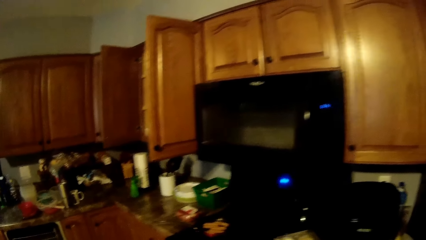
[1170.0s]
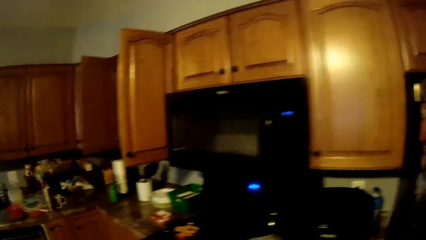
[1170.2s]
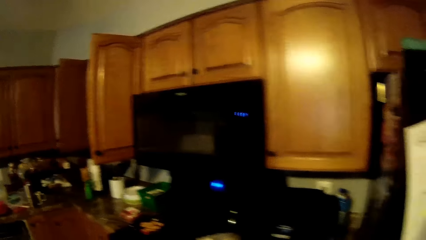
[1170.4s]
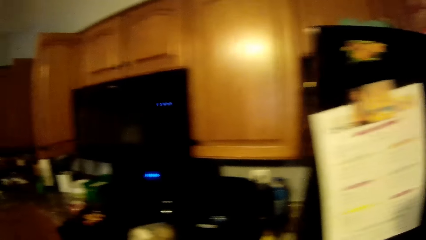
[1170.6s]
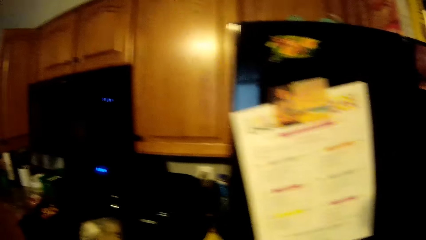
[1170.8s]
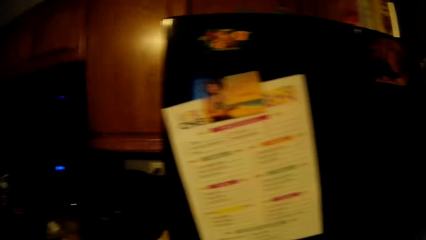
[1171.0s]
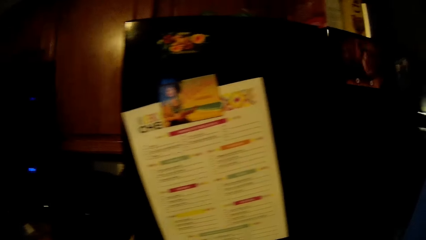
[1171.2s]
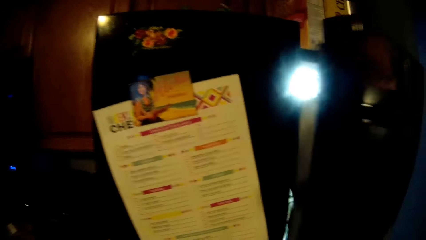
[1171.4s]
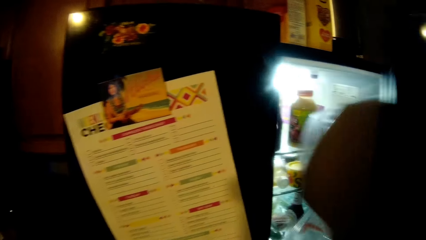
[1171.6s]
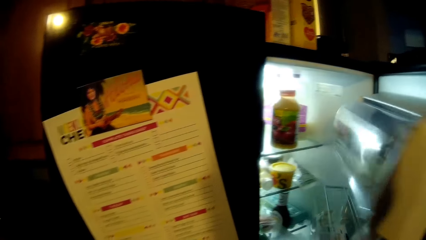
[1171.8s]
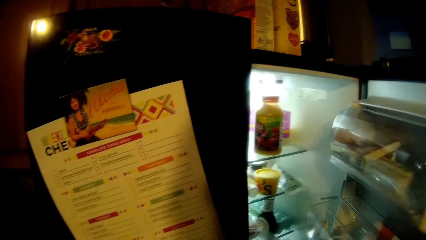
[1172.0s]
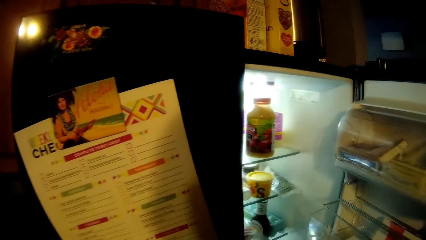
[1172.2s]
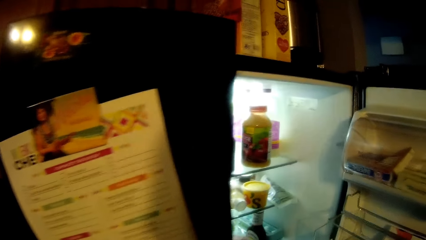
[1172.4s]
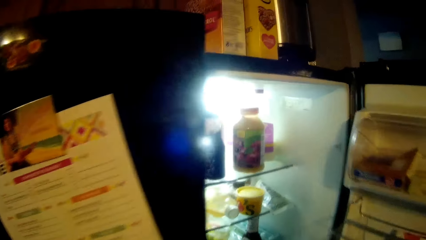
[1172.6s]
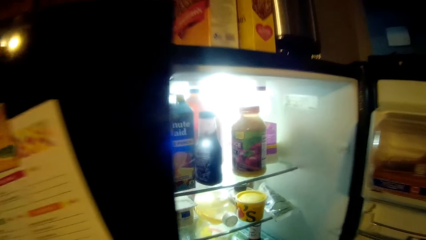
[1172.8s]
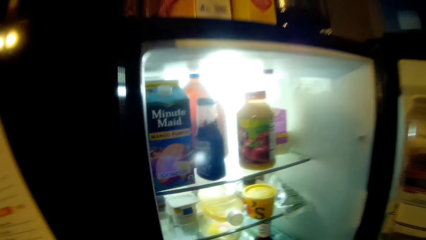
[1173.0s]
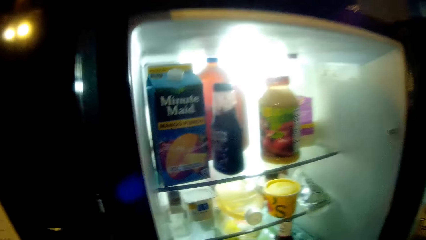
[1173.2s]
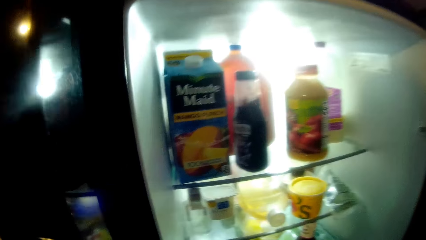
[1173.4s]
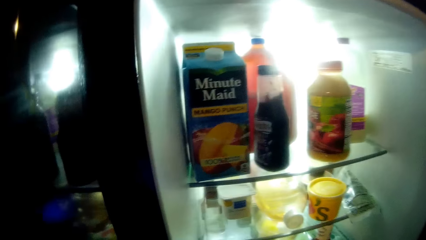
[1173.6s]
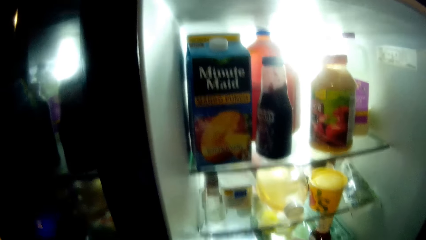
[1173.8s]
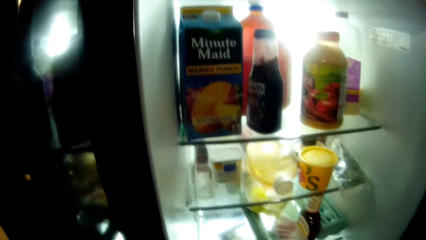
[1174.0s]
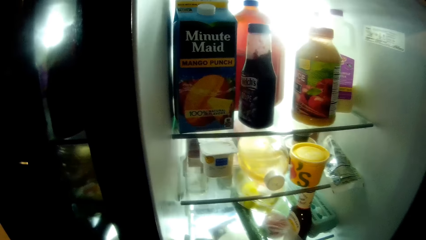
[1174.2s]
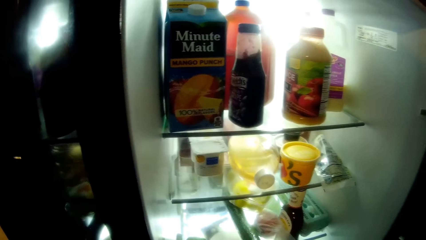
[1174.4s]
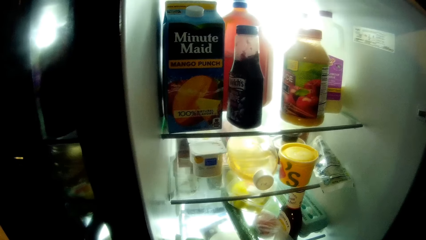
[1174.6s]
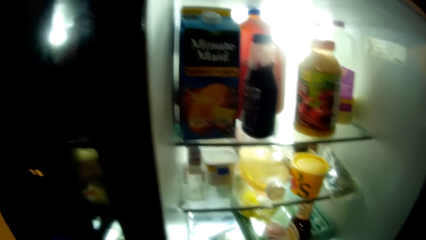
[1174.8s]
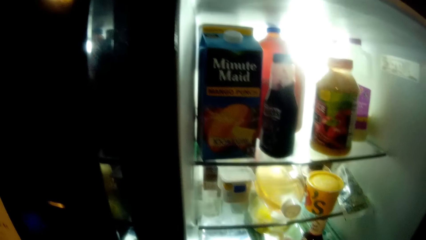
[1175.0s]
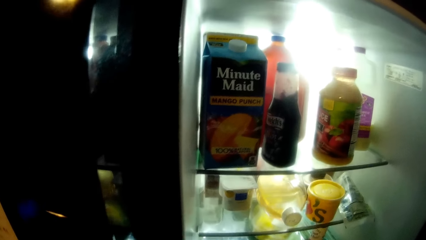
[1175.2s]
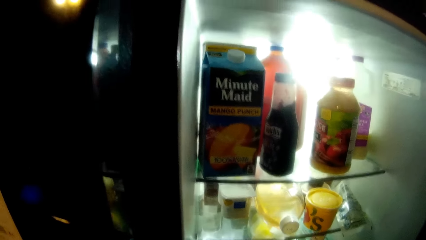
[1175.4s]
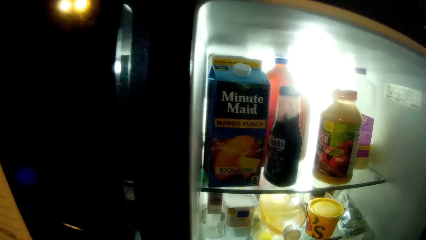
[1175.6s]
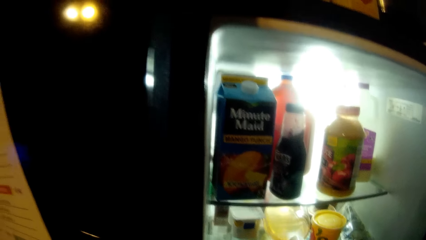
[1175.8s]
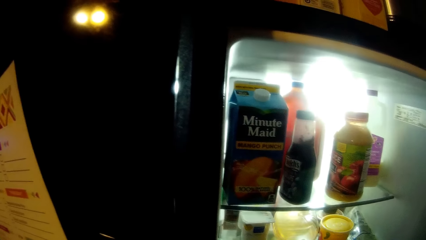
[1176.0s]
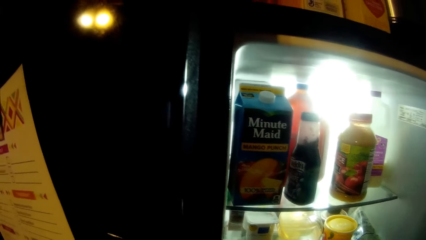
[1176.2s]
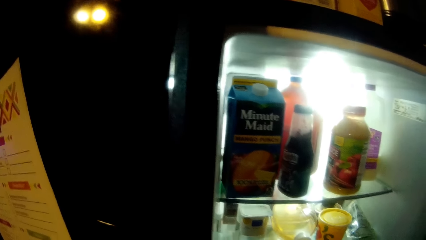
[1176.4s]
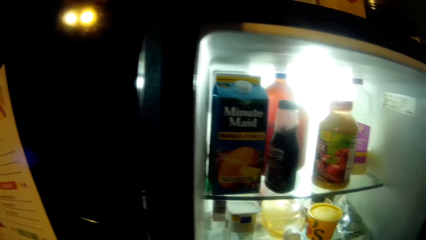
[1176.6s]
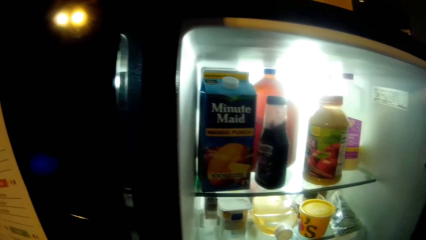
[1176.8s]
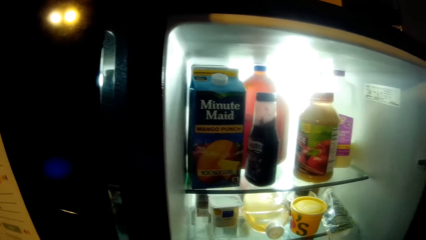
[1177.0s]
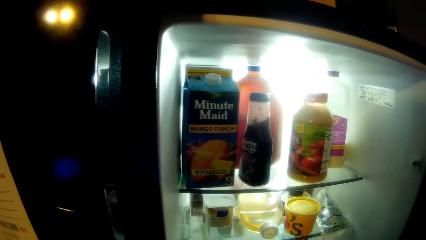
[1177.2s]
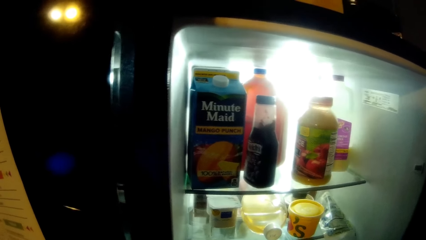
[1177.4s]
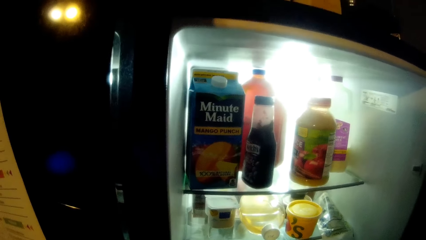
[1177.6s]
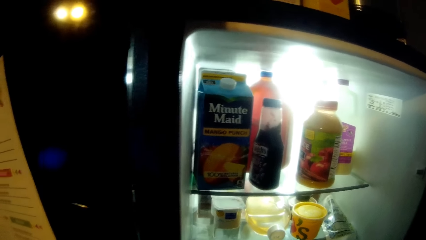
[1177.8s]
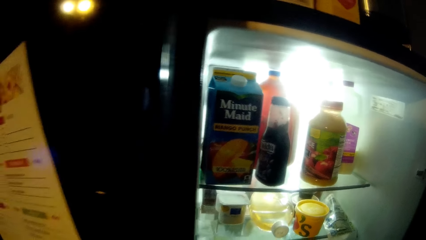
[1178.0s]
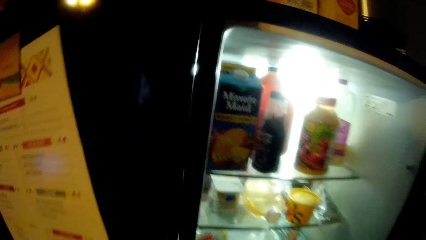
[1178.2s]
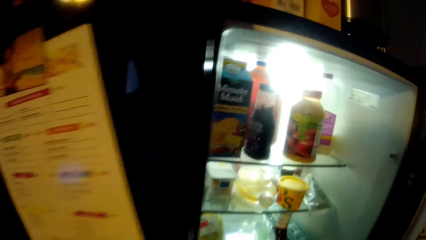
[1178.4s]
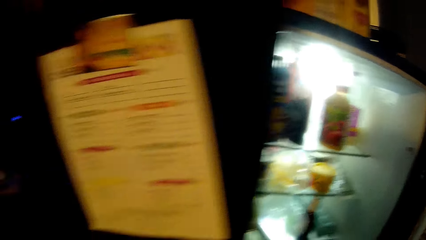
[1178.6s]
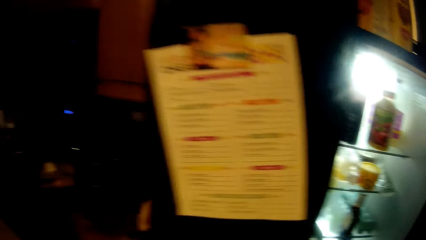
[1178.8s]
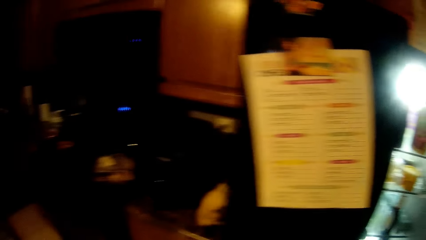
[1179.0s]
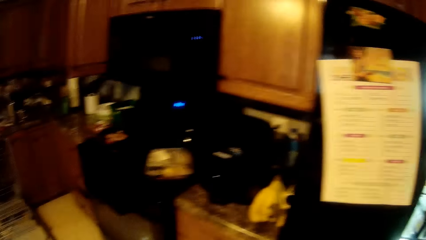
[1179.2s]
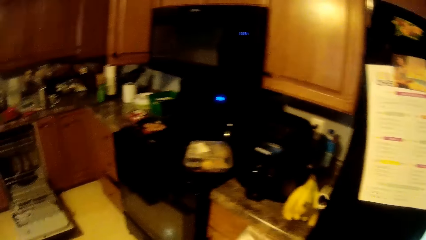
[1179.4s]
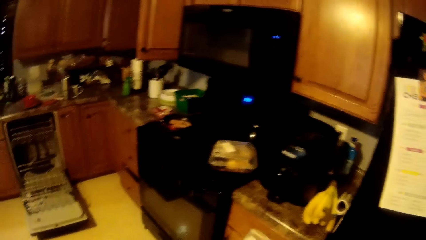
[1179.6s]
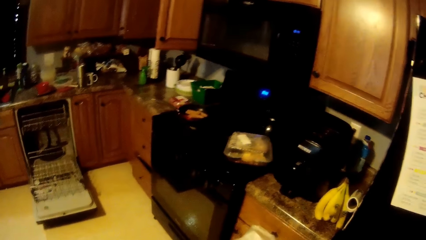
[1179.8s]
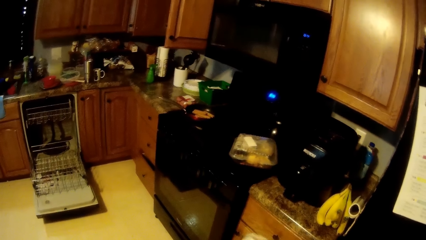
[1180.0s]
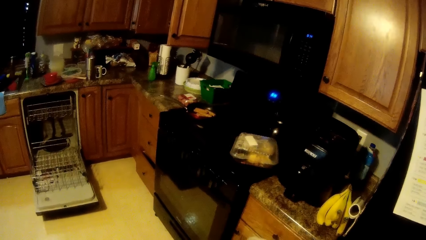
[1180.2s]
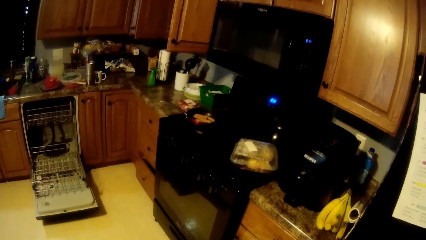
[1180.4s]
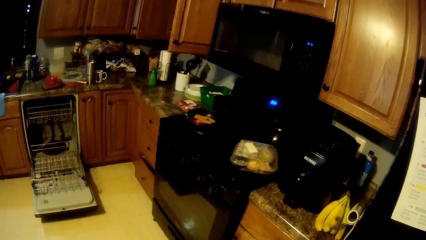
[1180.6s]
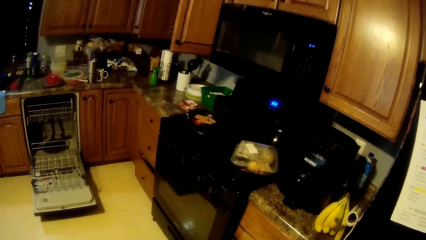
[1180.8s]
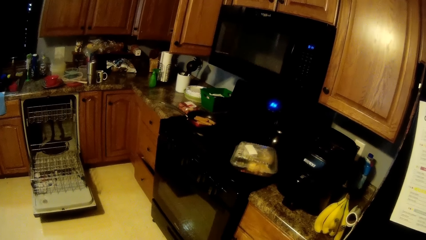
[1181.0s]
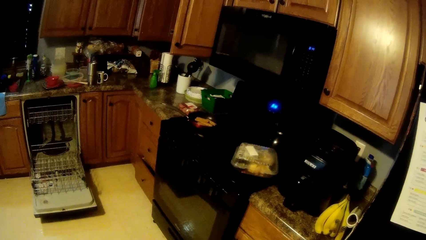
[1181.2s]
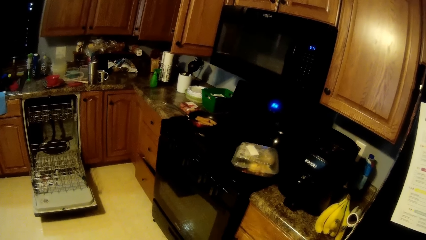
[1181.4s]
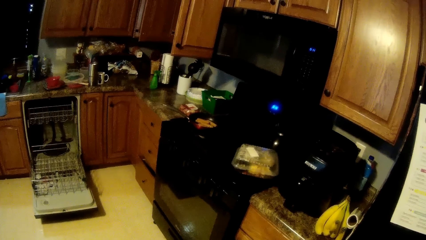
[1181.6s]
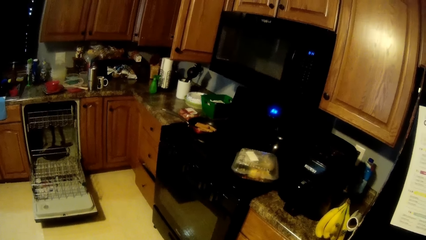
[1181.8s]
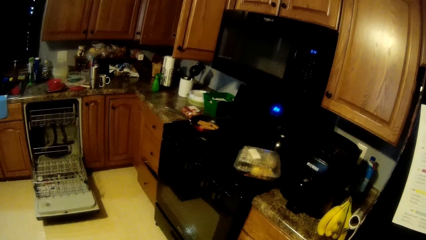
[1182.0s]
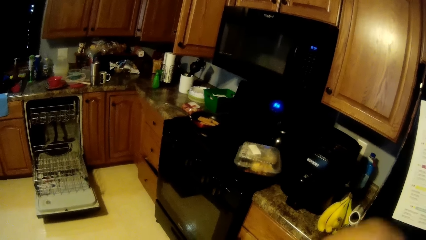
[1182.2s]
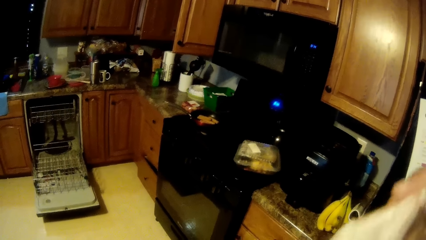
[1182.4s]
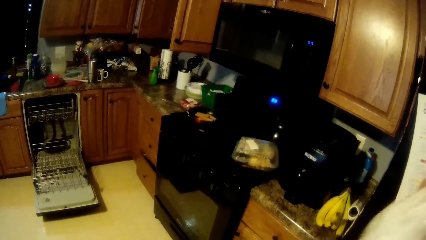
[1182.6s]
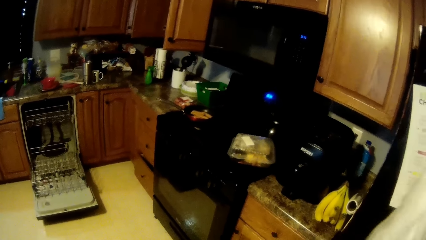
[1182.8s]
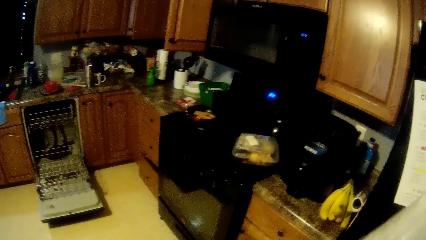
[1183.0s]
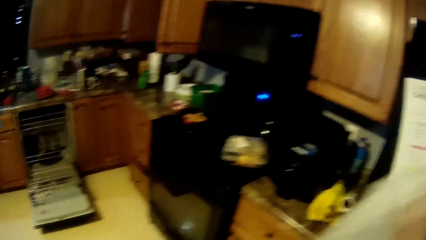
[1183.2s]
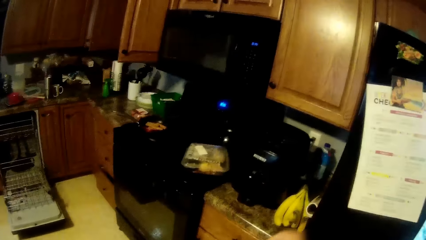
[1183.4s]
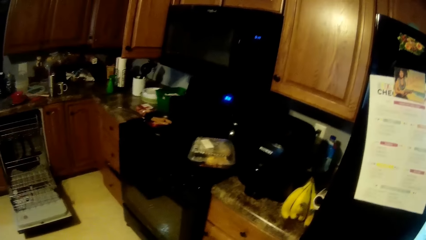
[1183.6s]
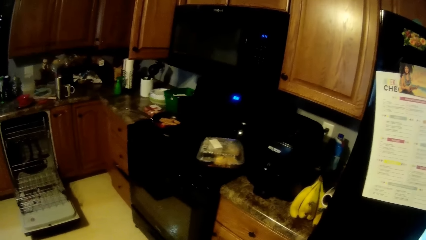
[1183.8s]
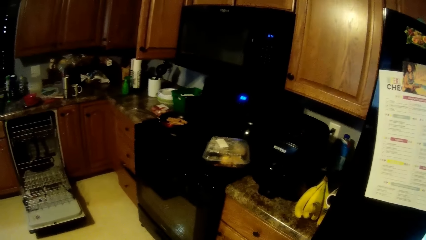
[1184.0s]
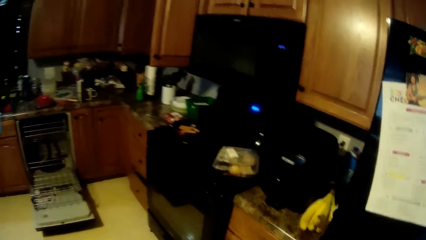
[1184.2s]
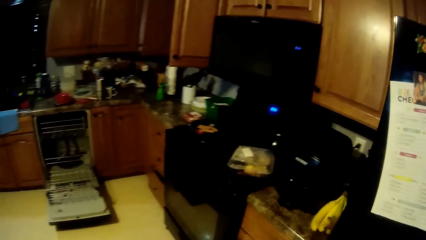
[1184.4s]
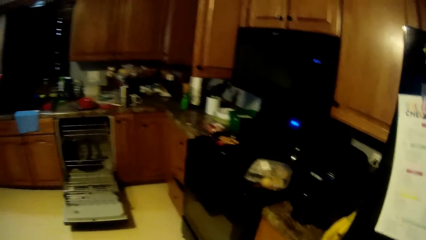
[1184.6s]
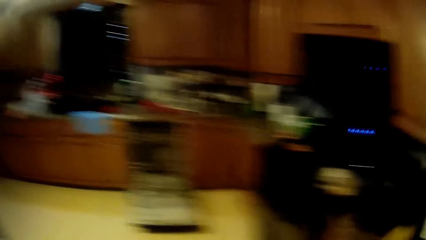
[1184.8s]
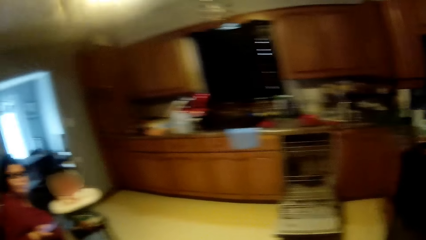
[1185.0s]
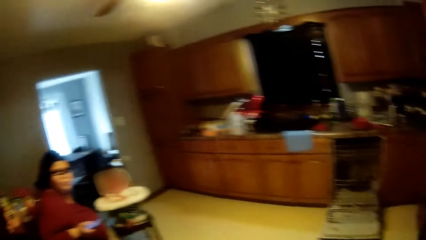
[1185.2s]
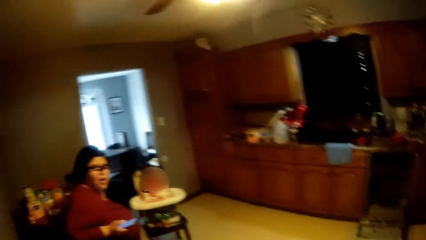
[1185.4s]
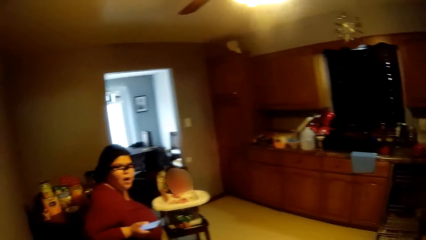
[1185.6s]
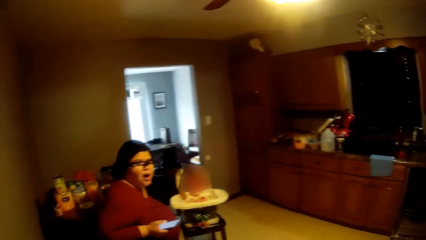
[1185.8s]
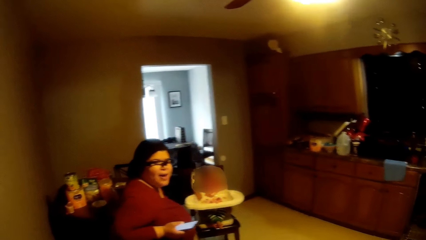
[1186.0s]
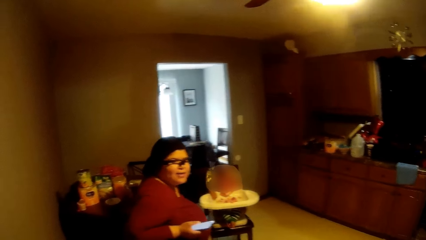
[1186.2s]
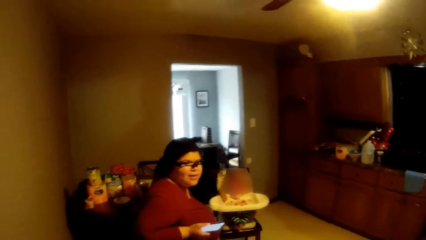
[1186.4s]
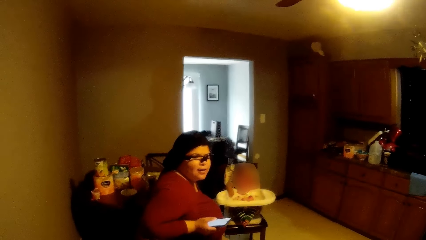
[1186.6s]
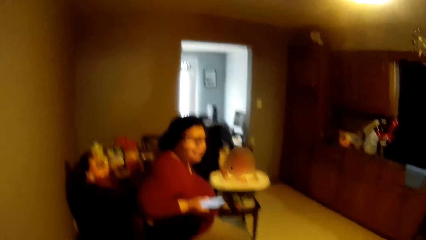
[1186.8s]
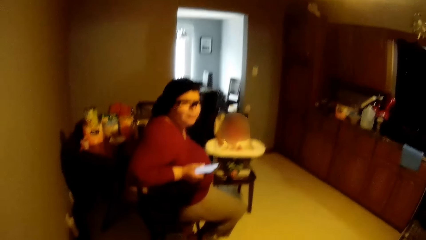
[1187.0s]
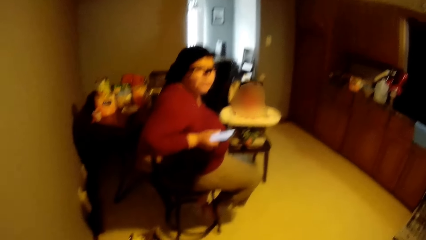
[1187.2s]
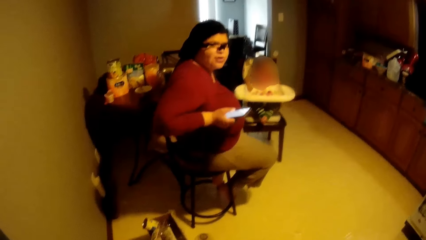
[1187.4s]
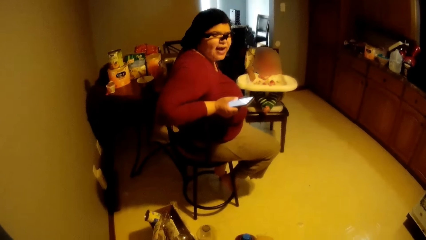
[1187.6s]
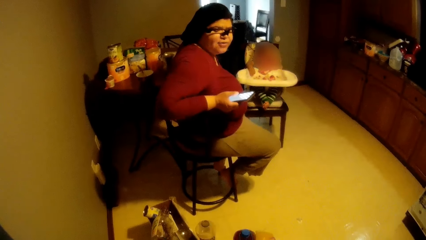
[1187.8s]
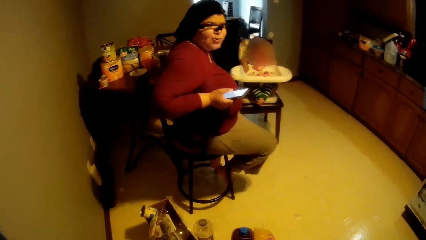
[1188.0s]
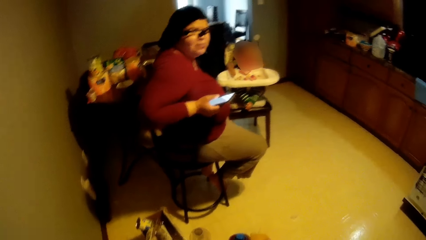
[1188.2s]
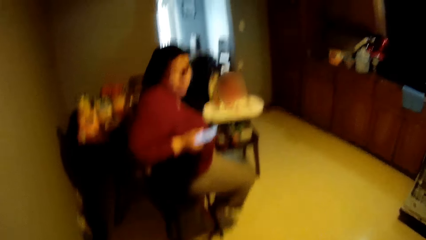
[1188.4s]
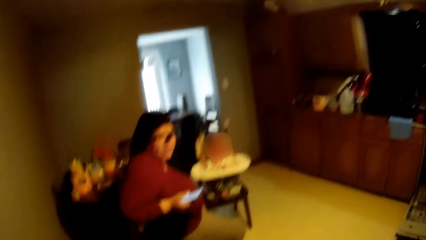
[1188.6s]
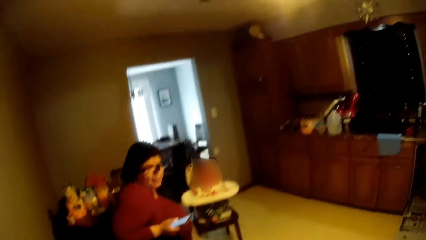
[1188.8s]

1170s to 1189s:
The camera wearer opens the refrigerator with his right hand. He looks in the refrigerator. He looks around. He interacts with a woman. The woman holds a phone in her right hand.
